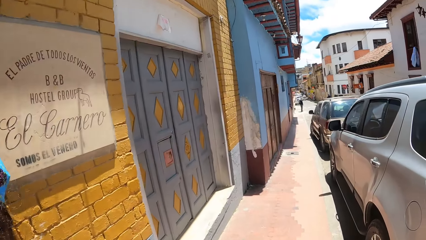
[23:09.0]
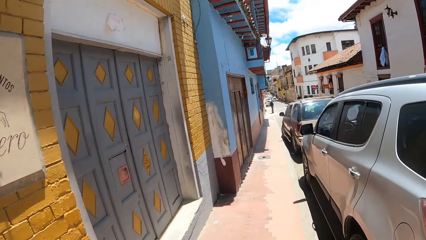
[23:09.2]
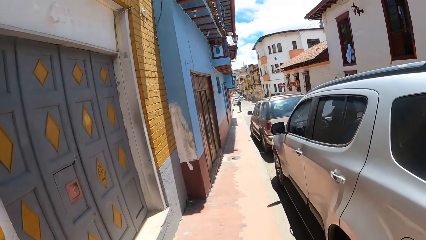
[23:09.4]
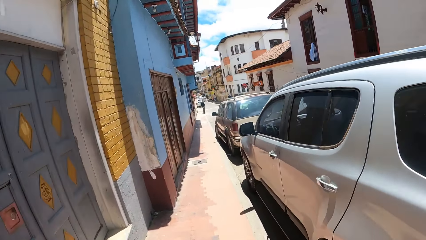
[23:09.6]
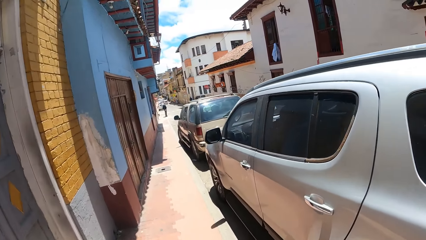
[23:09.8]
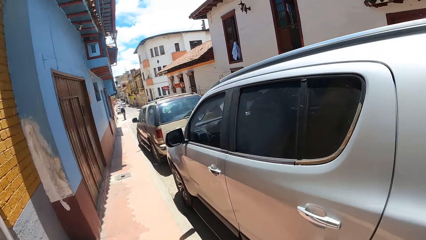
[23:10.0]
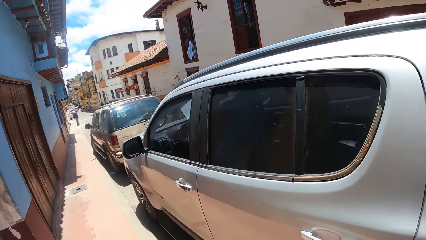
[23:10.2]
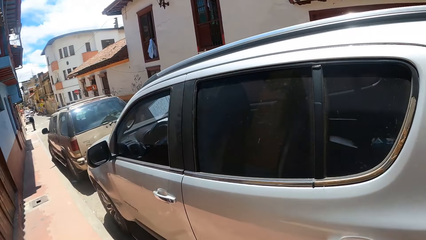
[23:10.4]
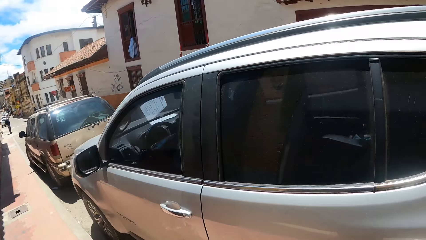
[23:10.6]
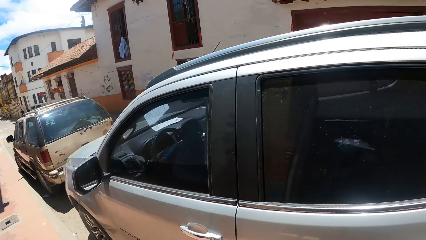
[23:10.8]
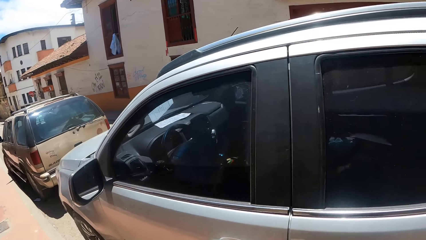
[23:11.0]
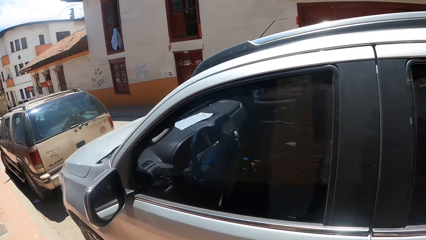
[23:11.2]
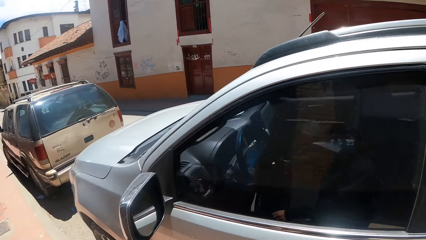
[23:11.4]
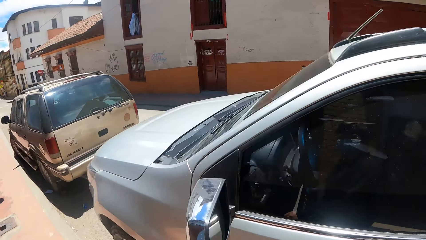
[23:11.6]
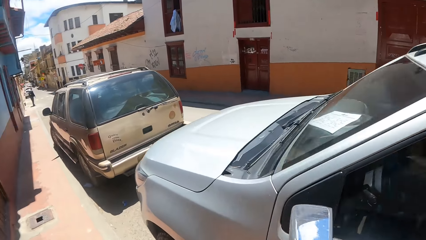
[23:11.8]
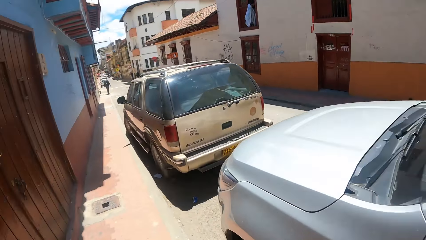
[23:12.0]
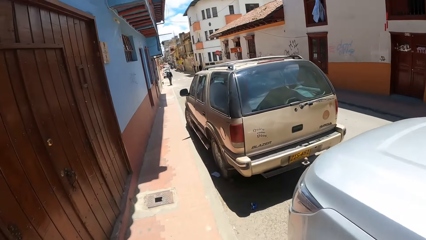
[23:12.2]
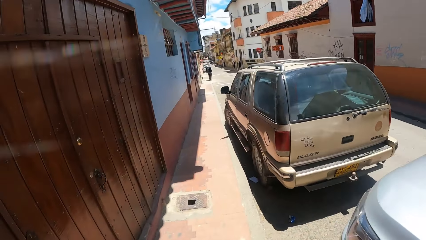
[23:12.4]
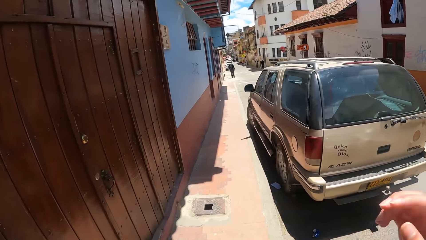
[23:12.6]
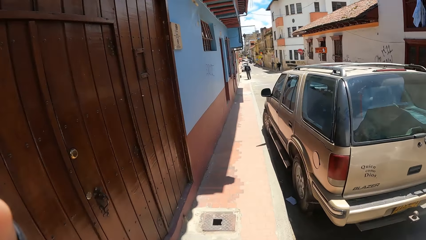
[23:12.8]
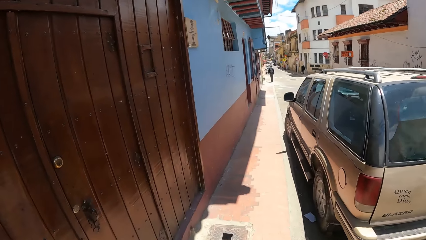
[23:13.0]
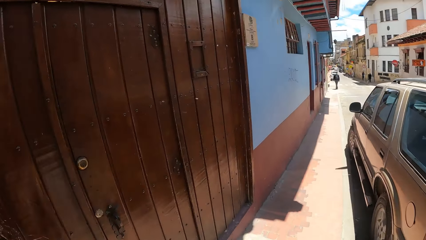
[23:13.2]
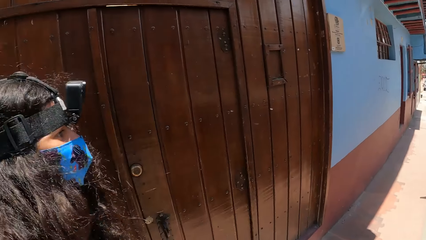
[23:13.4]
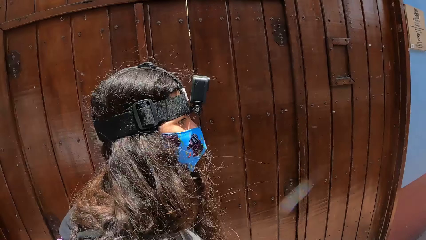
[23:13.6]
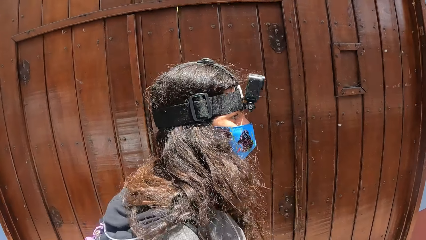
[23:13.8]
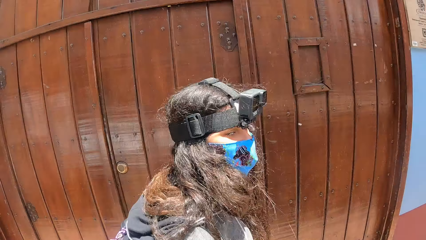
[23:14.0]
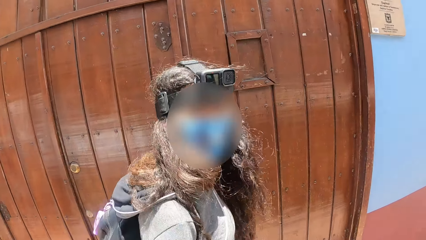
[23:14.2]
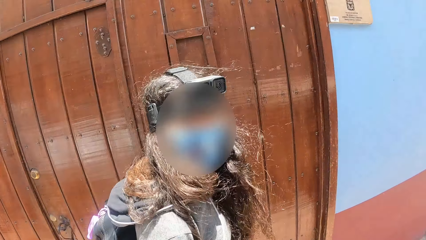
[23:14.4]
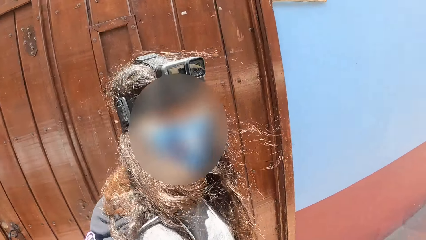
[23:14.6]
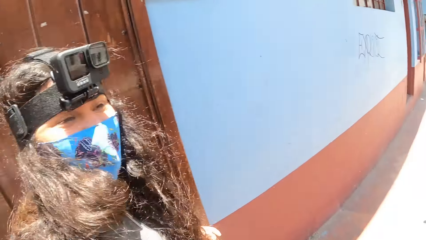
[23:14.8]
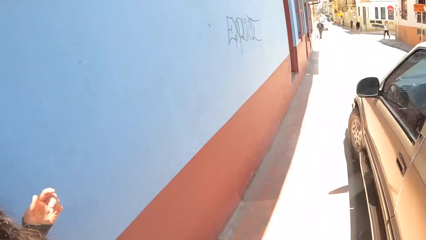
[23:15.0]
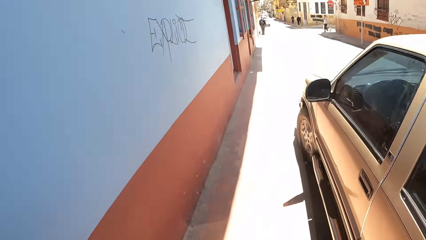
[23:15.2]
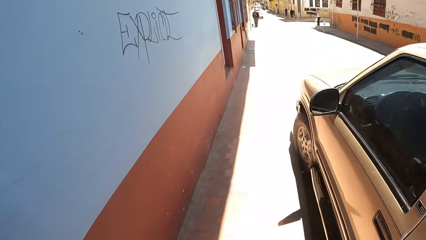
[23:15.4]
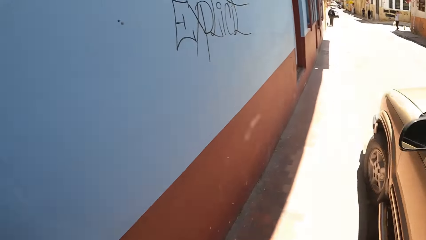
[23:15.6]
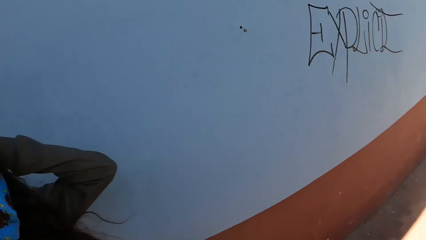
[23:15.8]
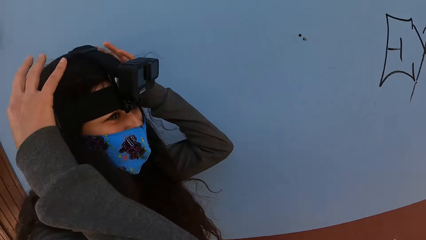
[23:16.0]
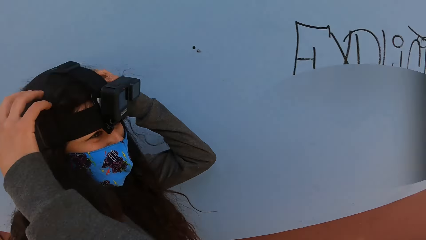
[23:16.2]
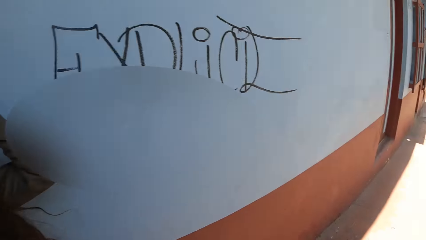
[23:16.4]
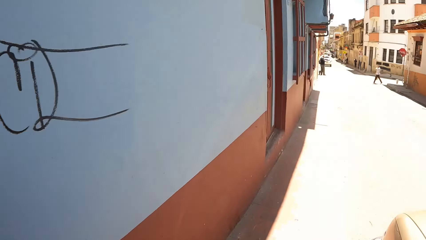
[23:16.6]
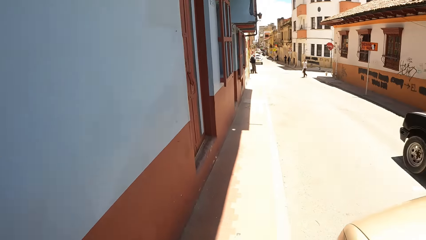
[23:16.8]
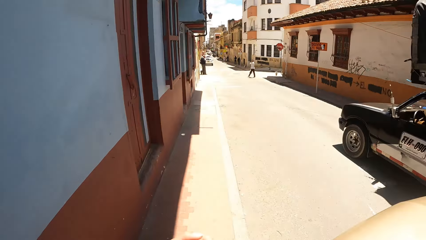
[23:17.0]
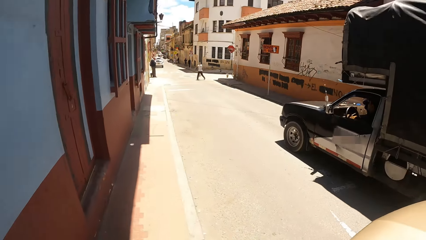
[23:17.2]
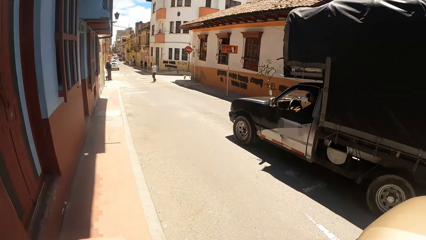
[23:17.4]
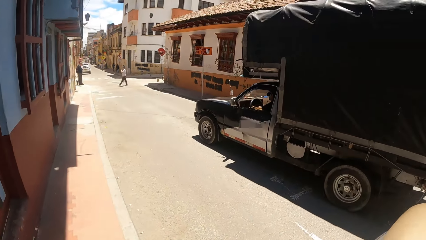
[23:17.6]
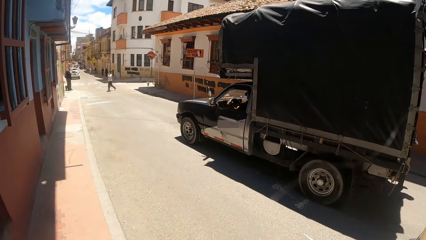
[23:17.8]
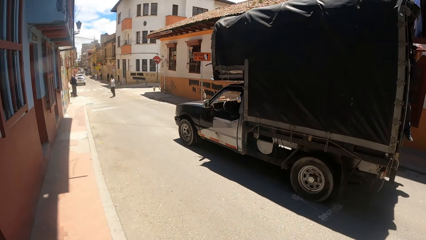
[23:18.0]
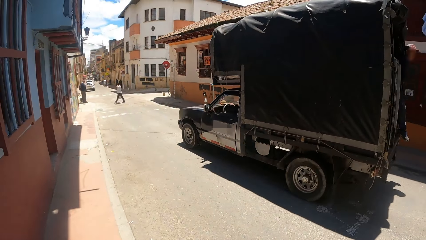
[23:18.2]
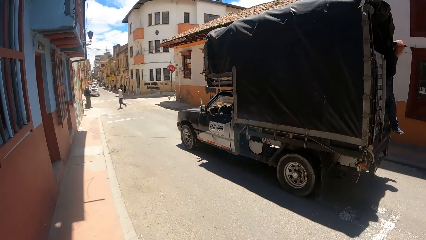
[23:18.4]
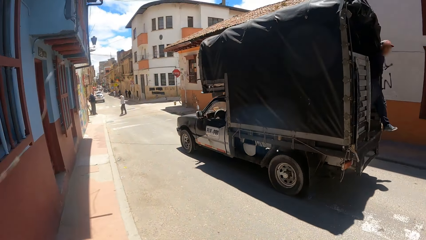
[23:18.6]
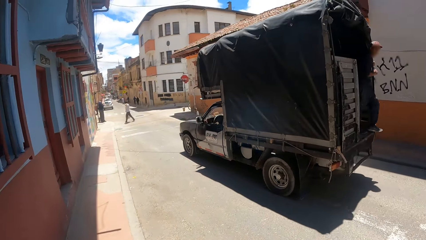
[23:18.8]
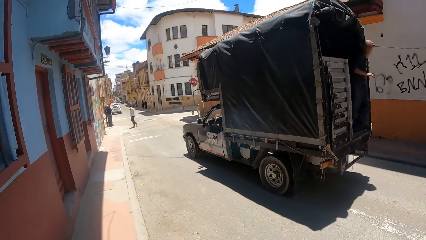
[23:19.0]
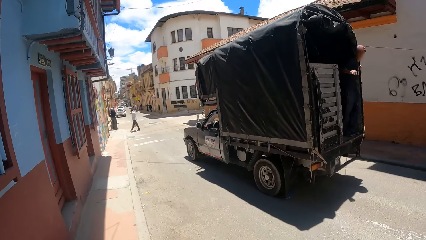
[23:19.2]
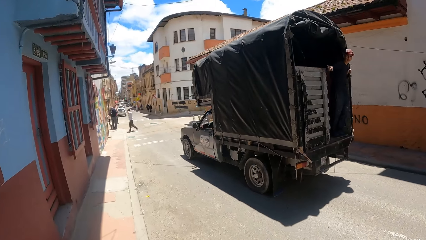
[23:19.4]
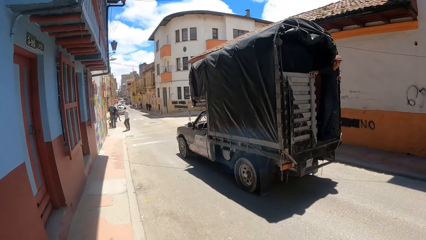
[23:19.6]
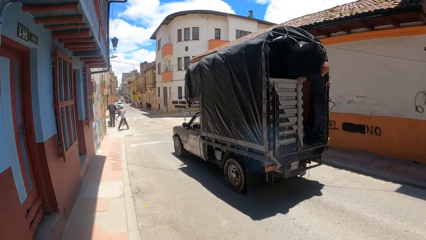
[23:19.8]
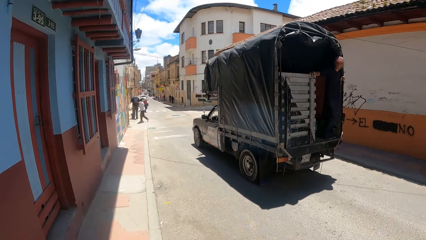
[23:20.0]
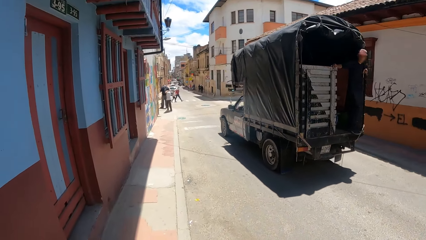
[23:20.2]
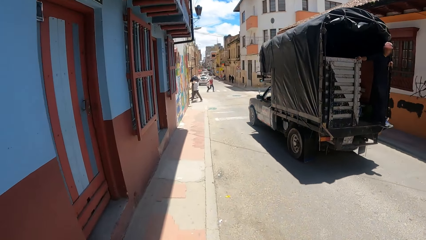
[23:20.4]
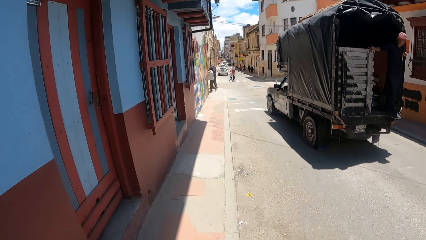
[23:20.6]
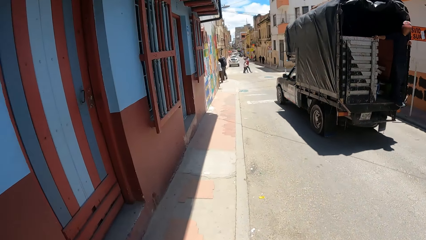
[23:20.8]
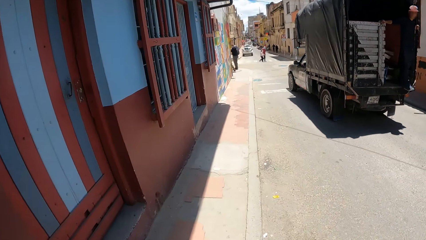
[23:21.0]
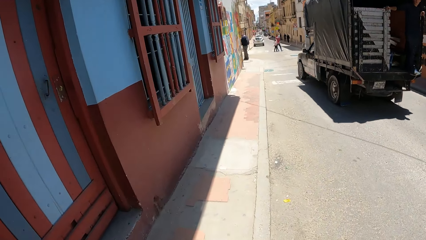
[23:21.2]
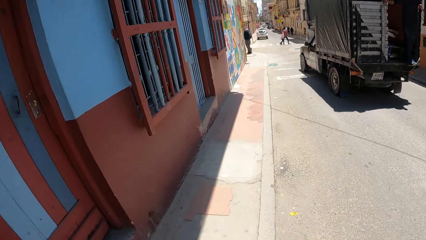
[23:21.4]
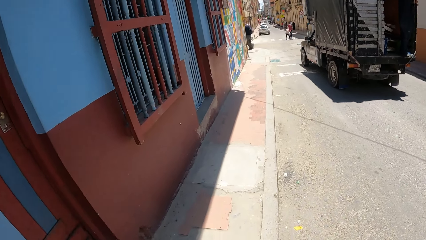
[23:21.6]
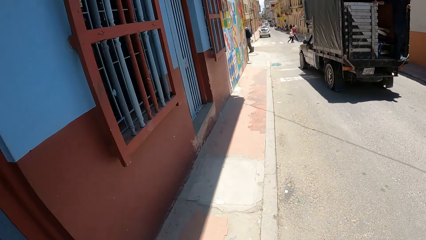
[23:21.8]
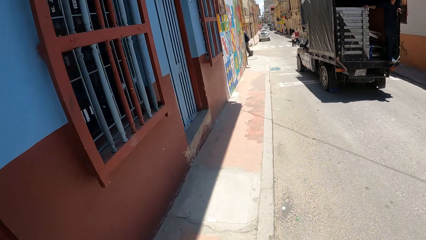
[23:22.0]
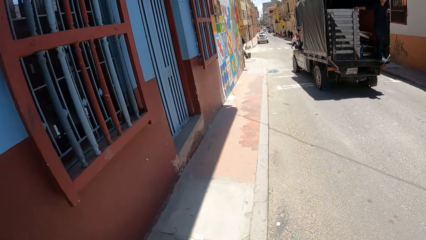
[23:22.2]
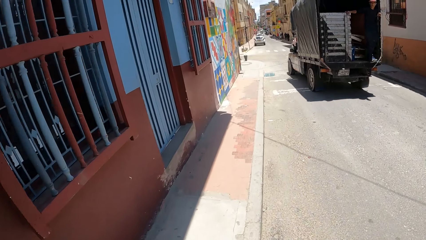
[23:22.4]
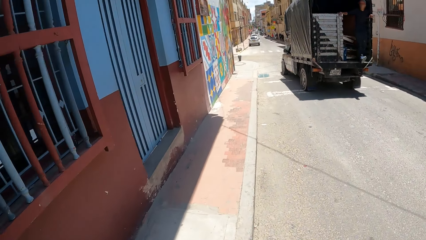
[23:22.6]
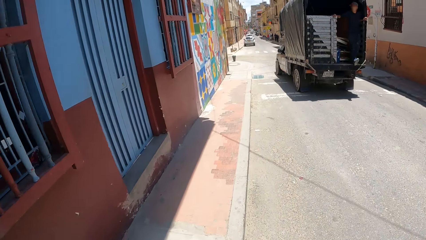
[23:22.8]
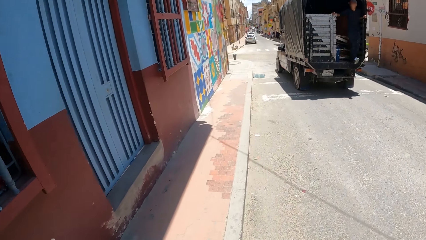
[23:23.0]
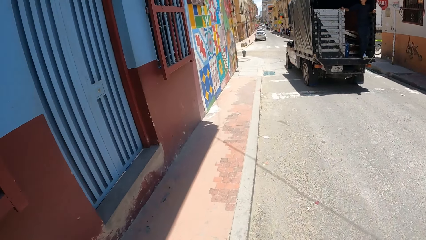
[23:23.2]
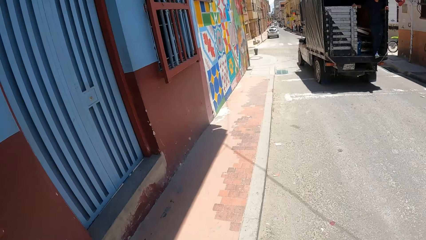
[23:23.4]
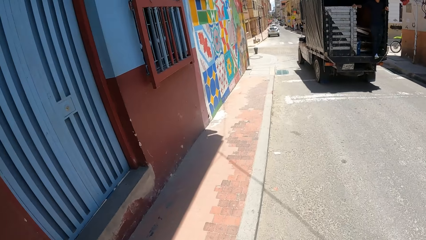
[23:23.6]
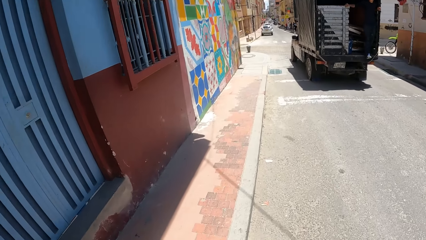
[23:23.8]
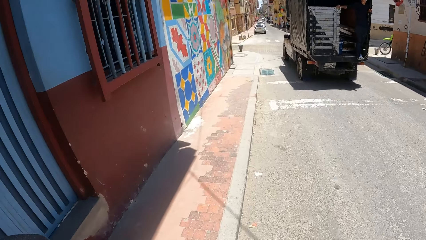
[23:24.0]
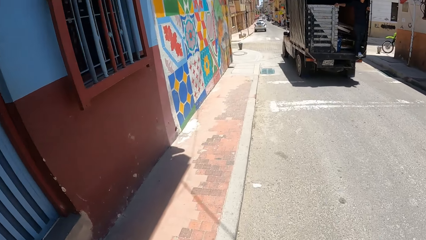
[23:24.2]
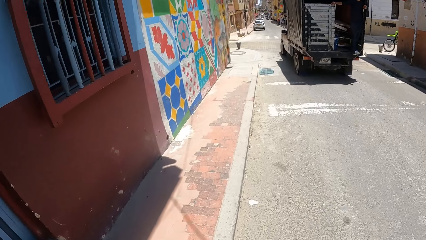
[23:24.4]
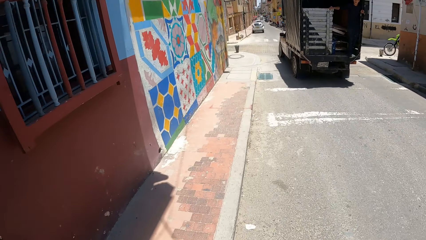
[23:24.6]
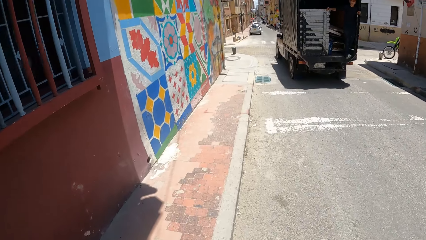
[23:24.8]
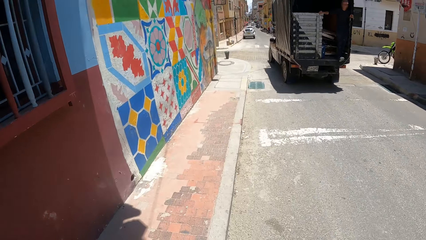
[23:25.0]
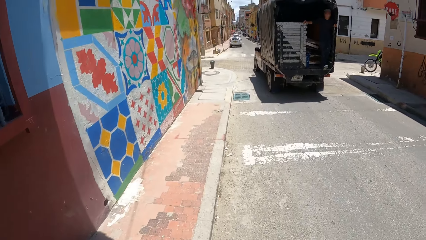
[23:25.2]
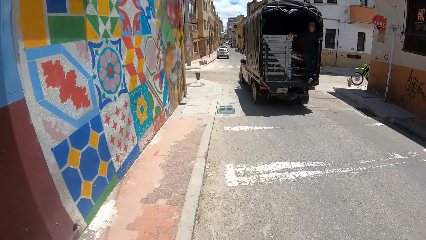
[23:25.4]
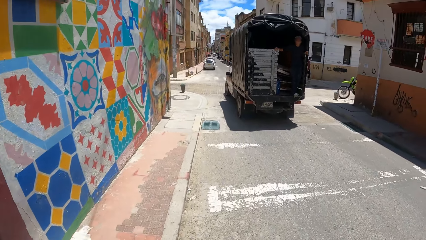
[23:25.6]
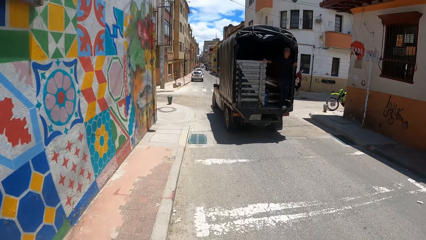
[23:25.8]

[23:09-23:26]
The camera wearer walks around. They interact with a person.
